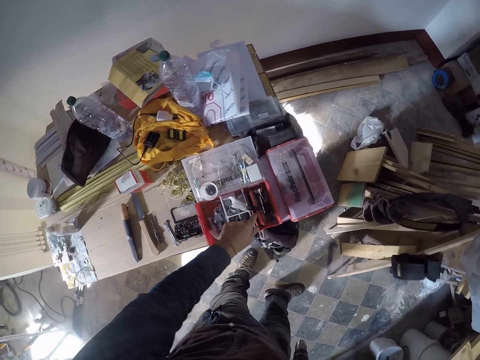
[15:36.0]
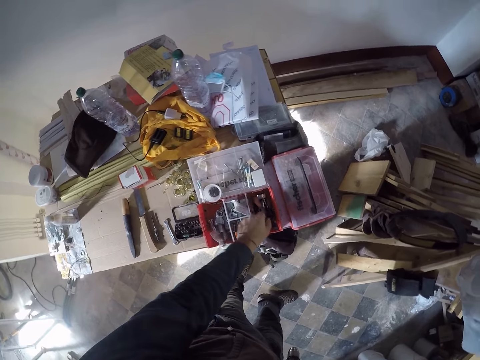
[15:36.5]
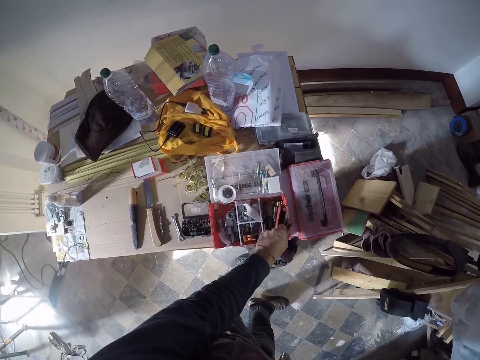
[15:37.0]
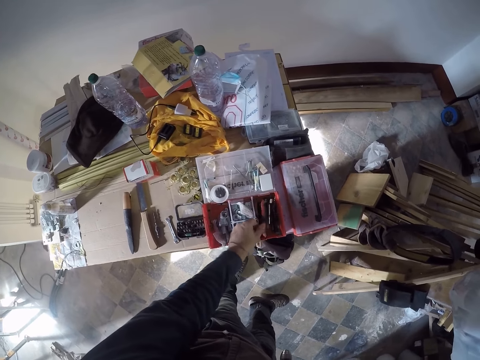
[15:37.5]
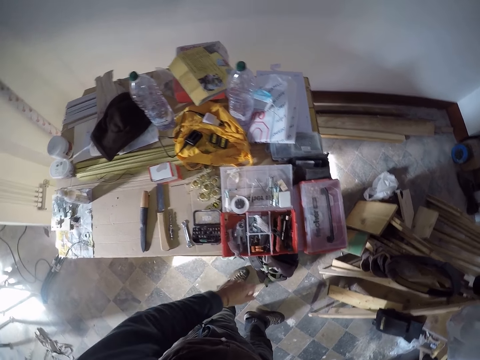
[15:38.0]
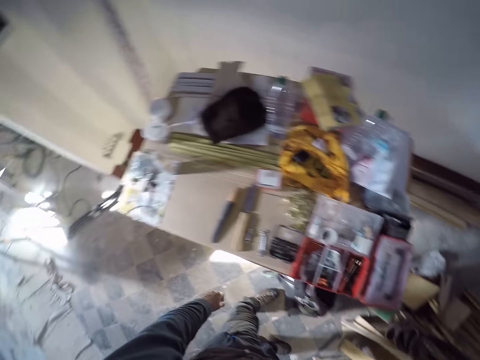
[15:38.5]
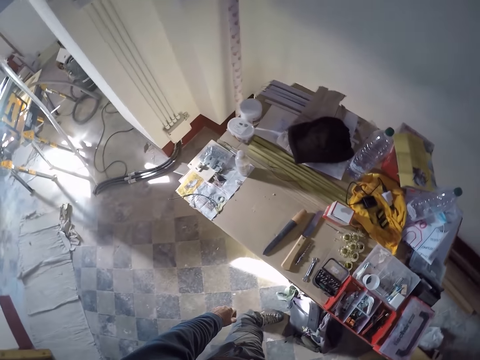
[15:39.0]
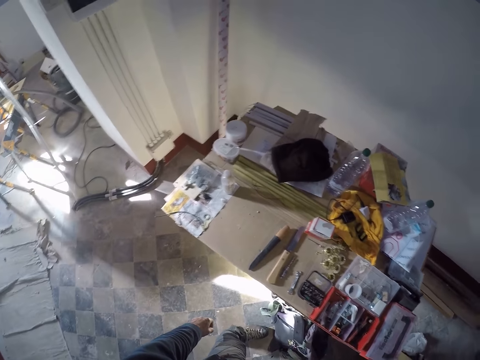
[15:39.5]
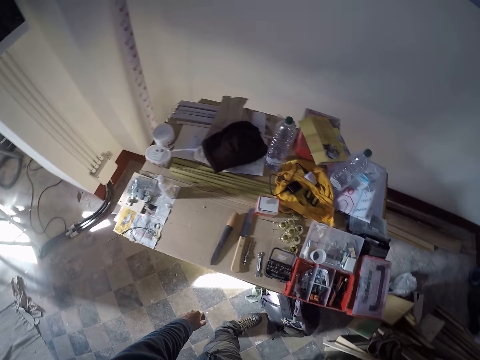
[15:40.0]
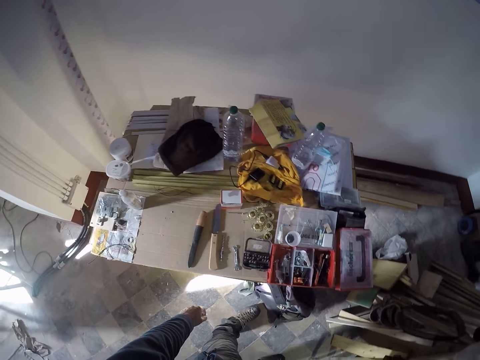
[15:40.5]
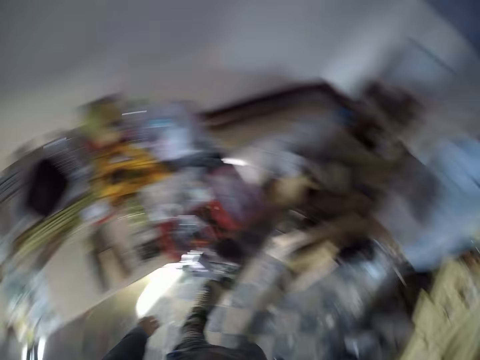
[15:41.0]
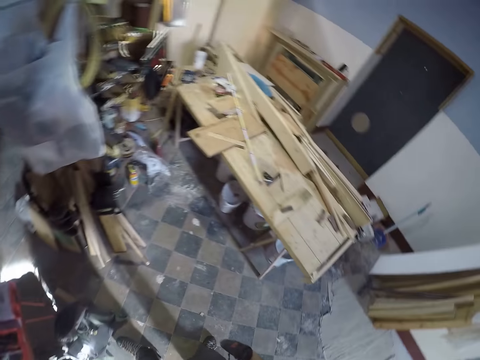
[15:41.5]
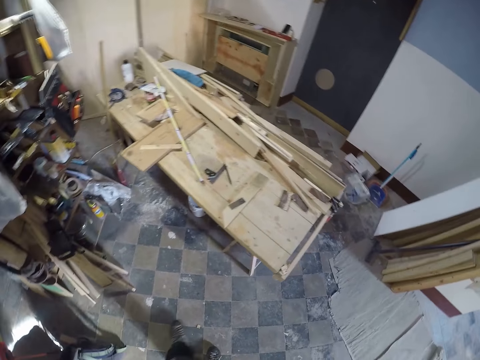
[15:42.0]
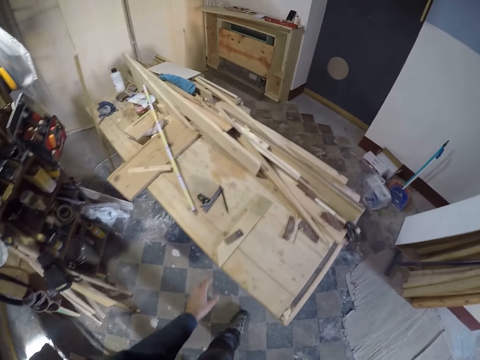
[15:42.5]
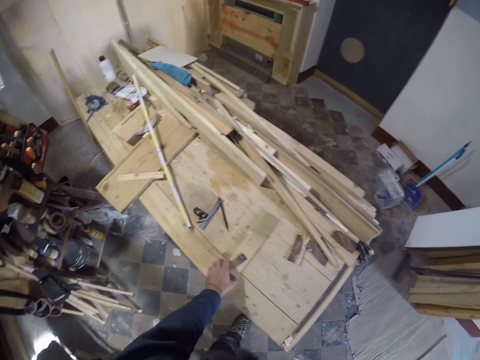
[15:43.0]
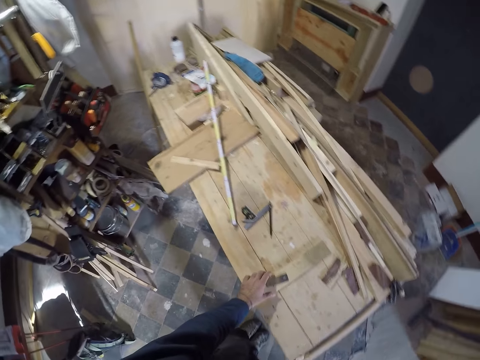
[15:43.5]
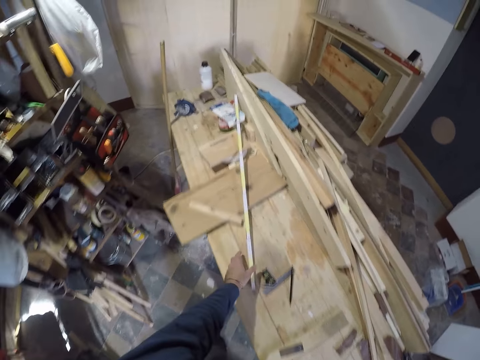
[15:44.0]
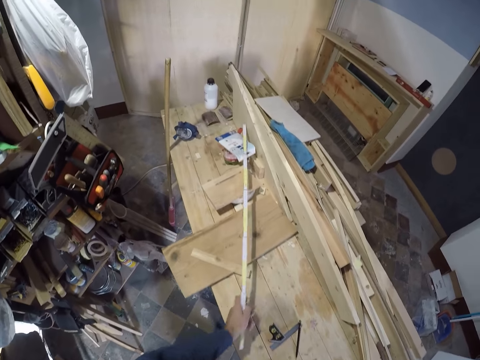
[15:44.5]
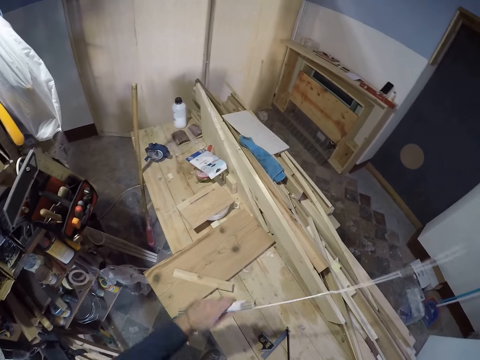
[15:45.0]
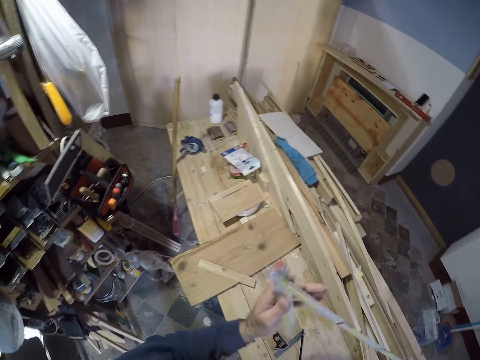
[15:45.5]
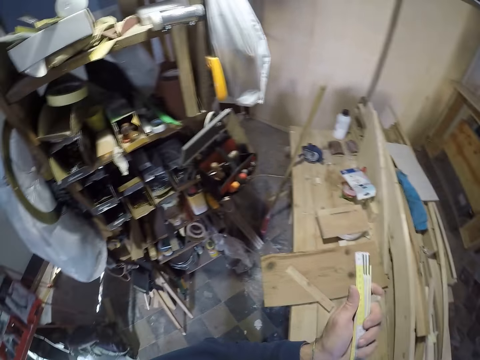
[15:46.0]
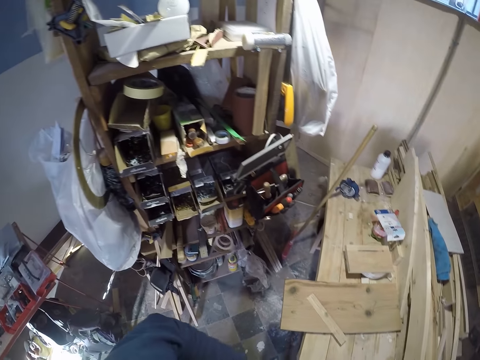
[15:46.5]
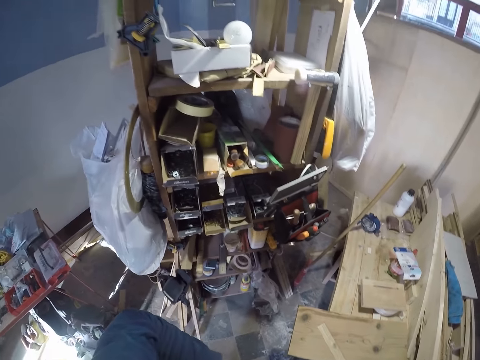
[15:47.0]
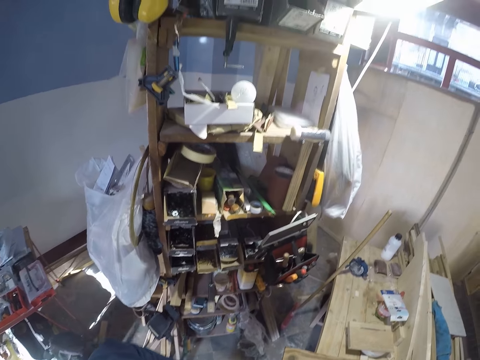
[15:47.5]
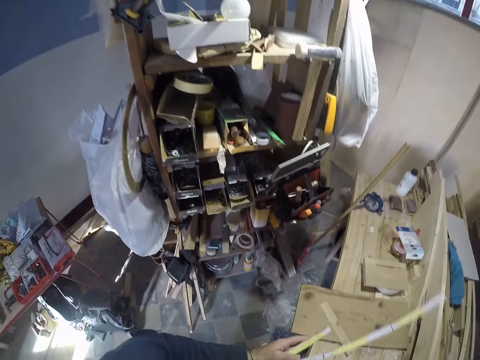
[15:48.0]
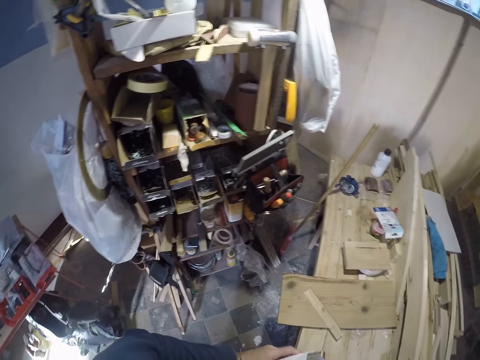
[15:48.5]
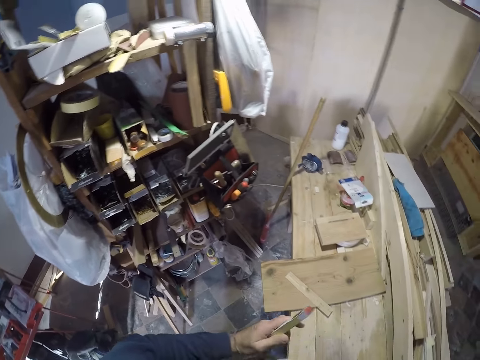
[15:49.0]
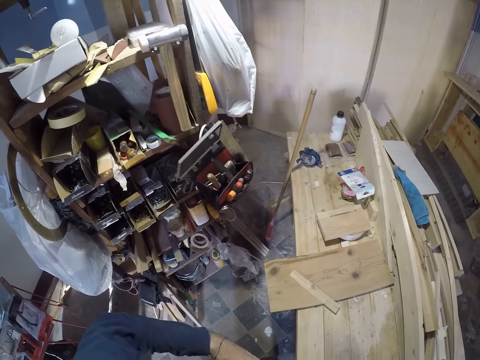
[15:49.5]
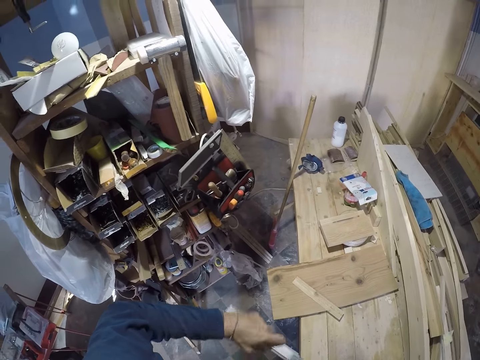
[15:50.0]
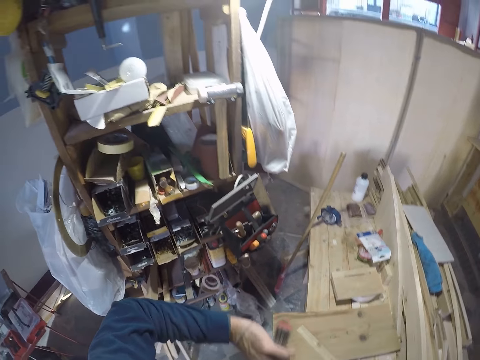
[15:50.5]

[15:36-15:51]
The camera wearer looks around. He shifts a piece of wood on the table with his left hand. He picks the wood from the table. He picks a line ruler or measuring rod from the table with his left hand. He moves the measuring rod. He folds the line ruler with his left hand.

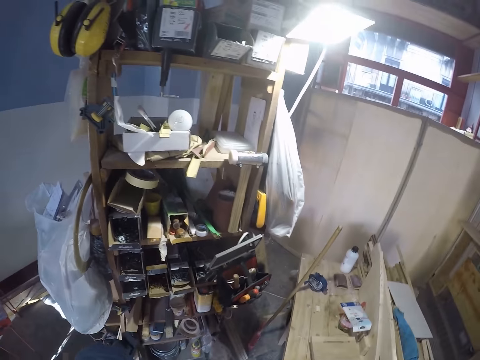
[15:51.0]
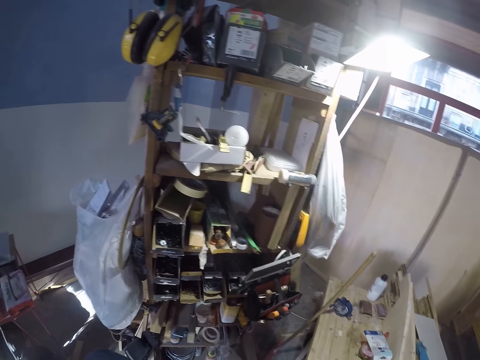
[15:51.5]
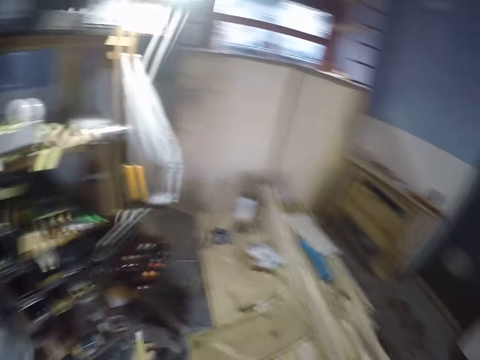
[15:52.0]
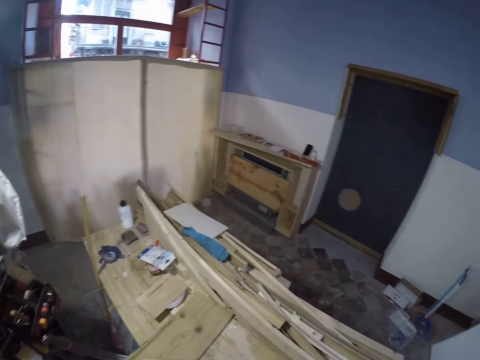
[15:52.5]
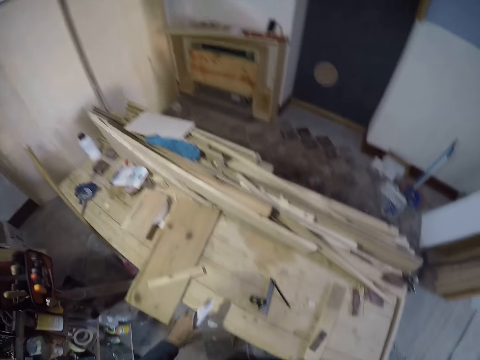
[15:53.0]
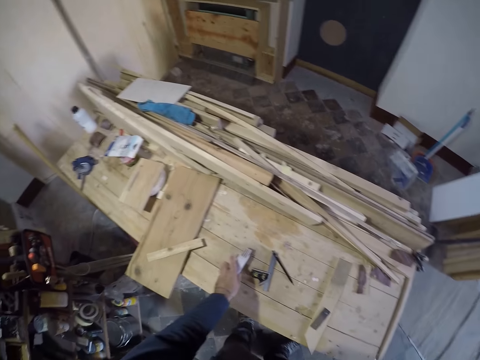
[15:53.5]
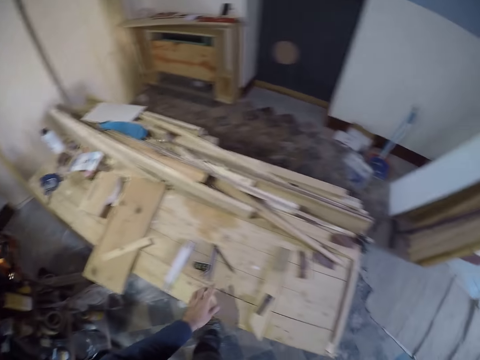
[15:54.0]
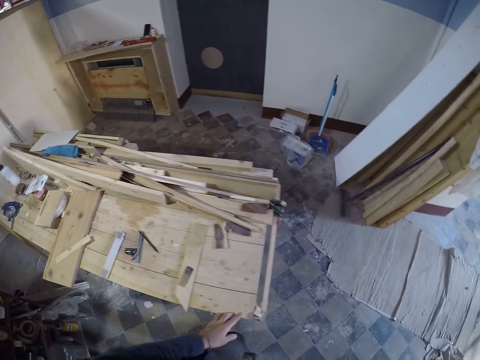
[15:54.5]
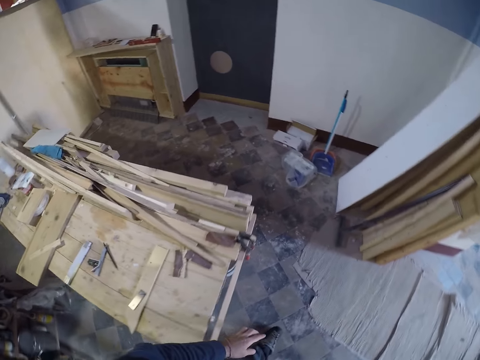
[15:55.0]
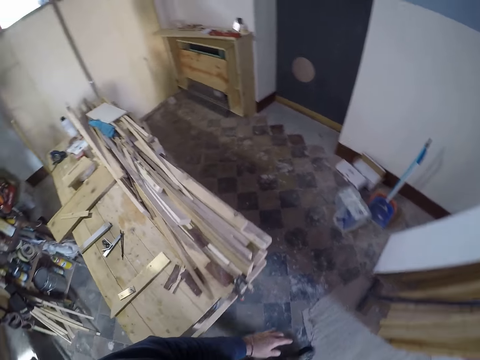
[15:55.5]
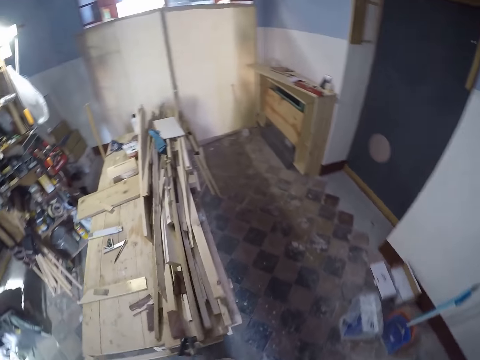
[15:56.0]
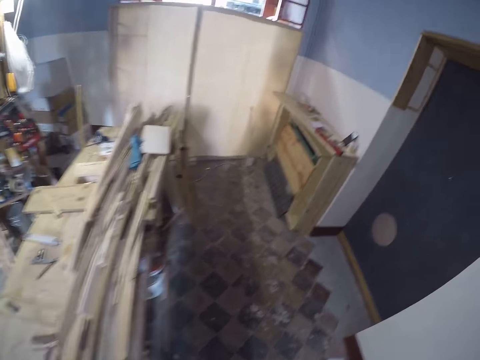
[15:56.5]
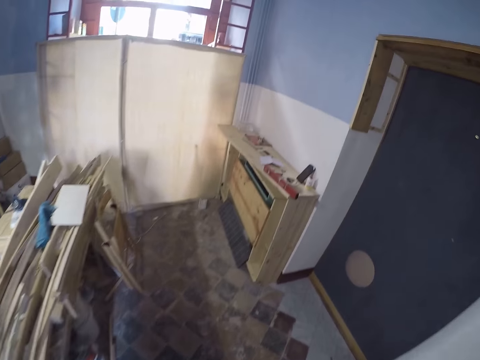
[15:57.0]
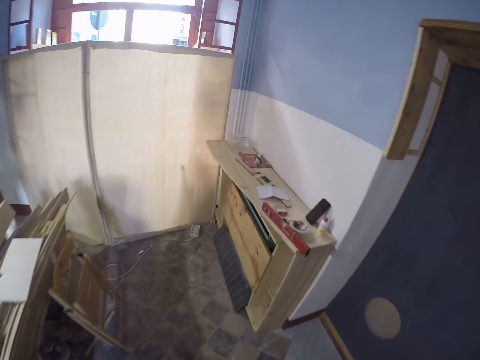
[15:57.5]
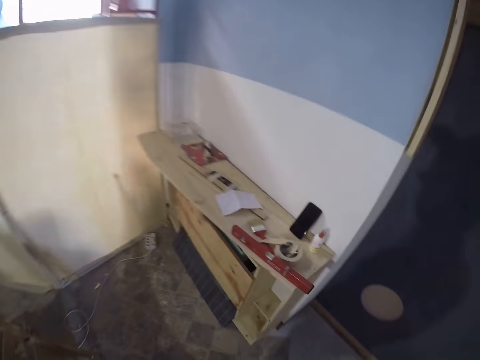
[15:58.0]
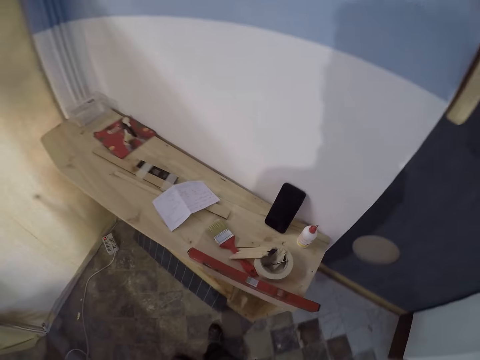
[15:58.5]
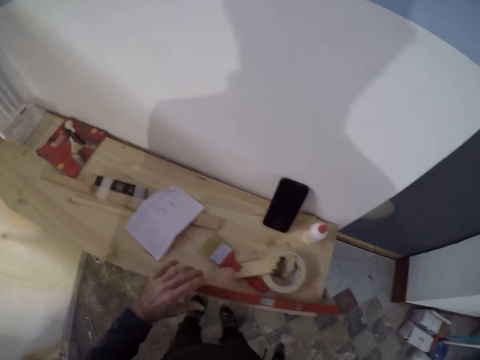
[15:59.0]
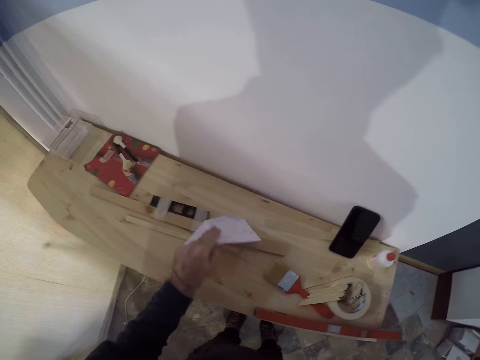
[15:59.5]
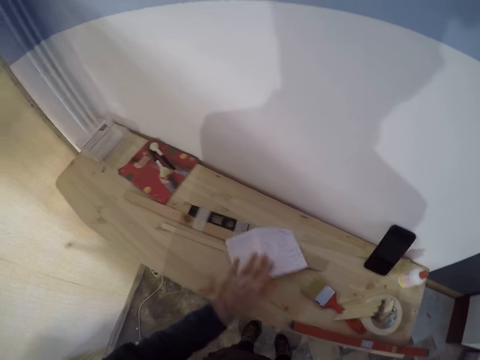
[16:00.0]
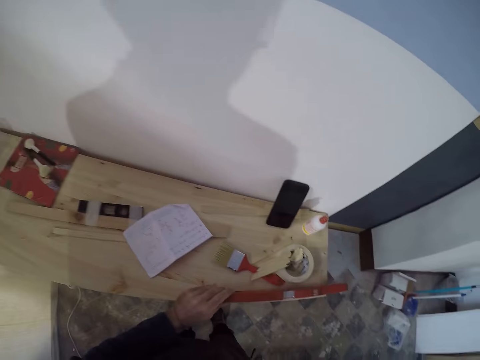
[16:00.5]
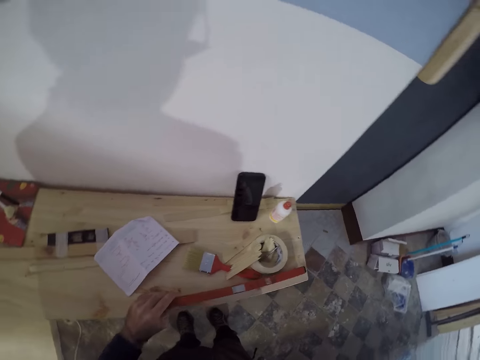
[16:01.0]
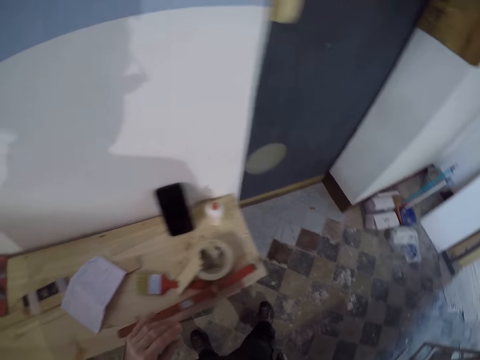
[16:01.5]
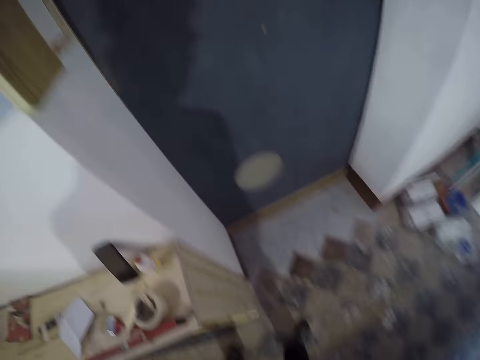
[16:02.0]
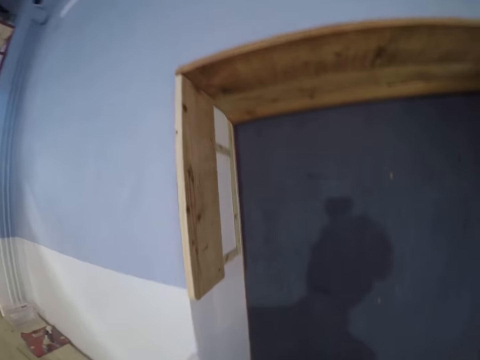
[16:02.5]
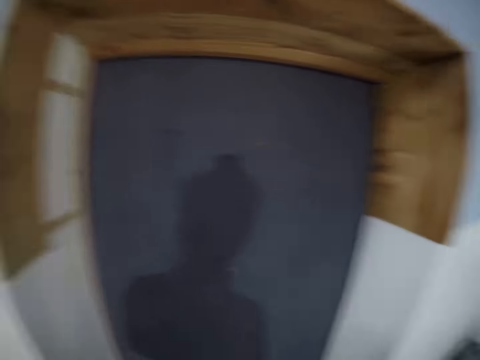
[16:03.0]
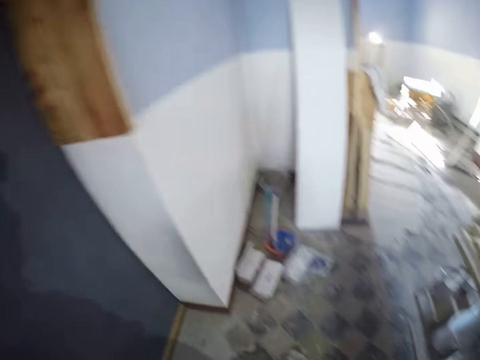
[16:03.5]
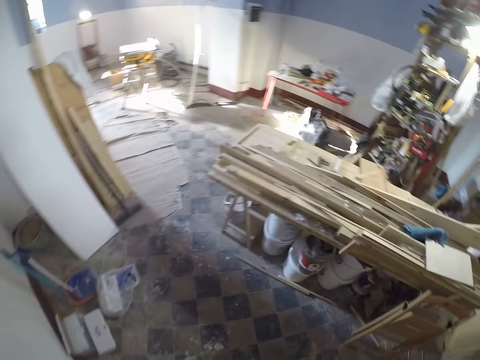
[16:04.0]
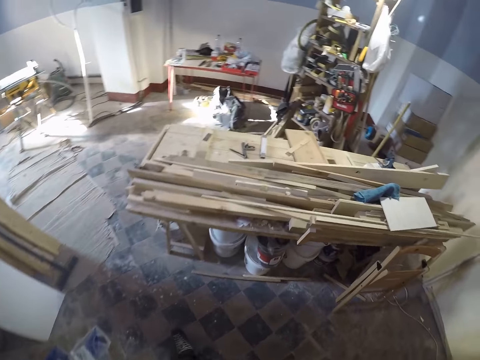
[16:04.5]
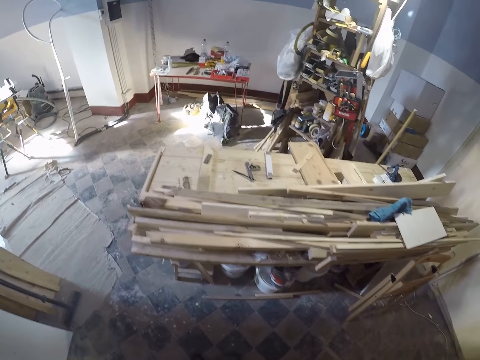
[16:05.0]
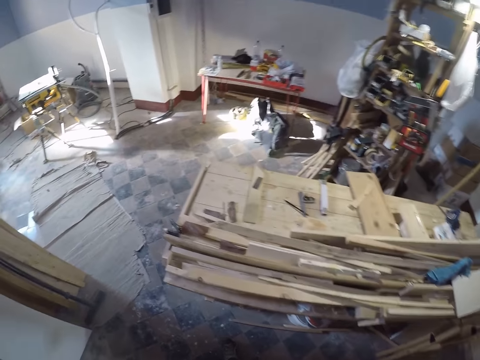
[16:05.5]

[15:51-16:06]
The camera wearer drops the line ruler on the table. He walks on the floor. He lifts the piece of paper from the table with his left hand. He moves the paper. He drops the piece of paper on the table. He shifts a spirit level on the table with his left hand. He moves wood on the table. He looks around.
